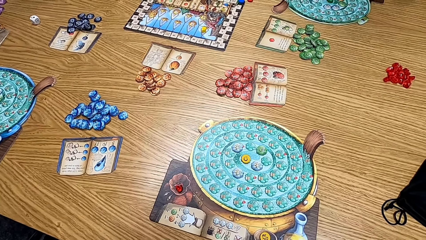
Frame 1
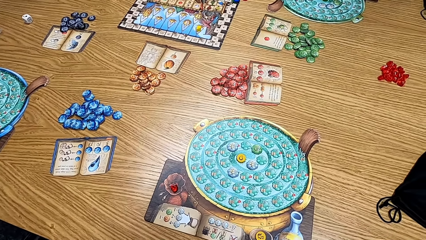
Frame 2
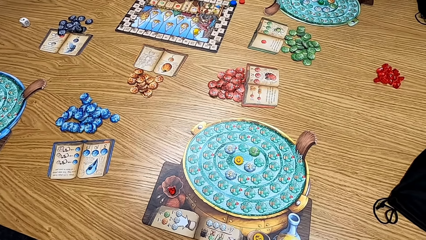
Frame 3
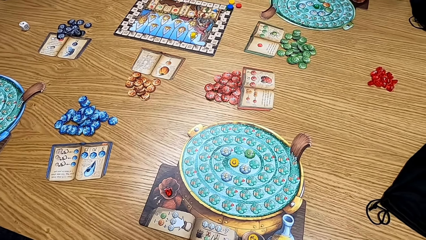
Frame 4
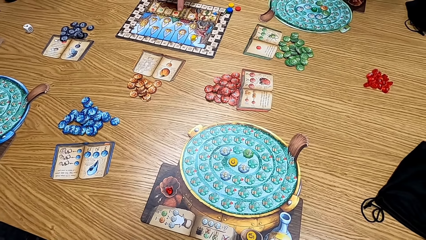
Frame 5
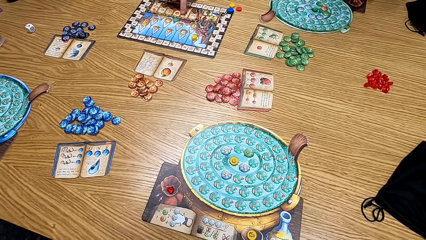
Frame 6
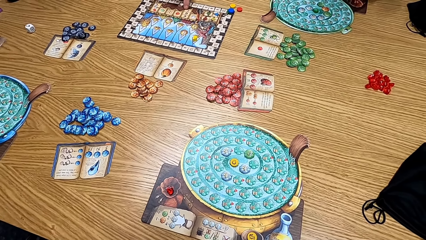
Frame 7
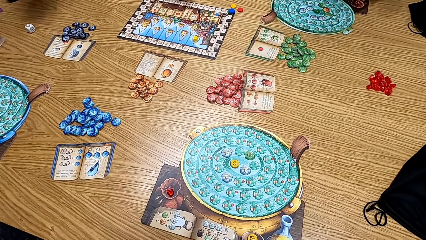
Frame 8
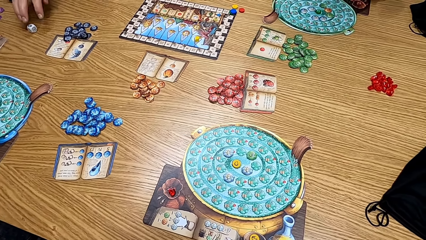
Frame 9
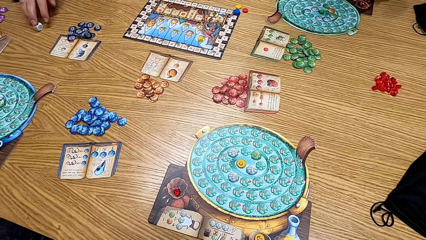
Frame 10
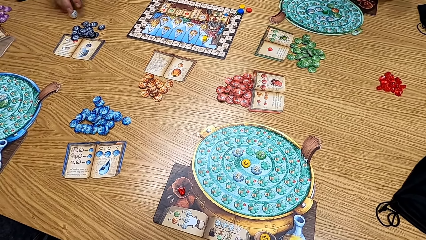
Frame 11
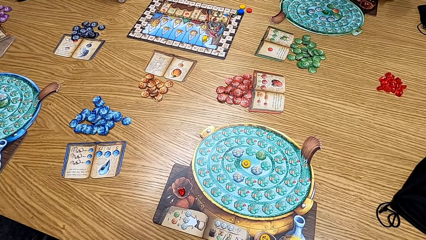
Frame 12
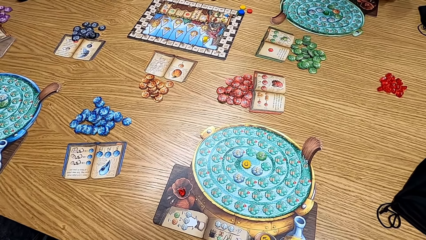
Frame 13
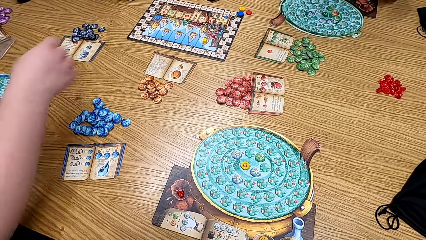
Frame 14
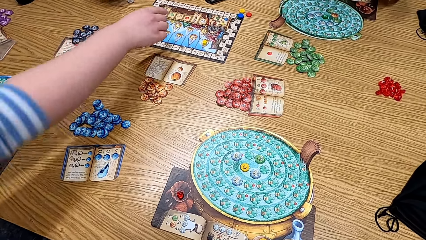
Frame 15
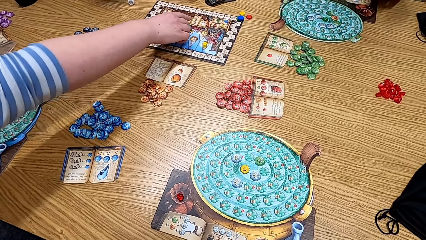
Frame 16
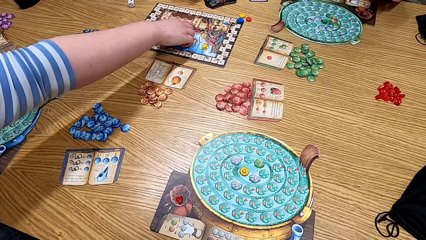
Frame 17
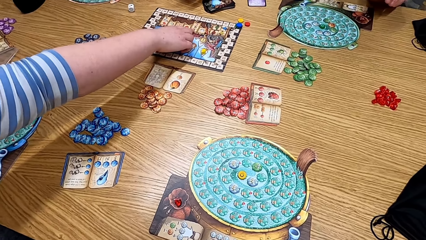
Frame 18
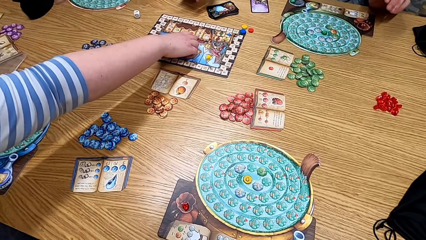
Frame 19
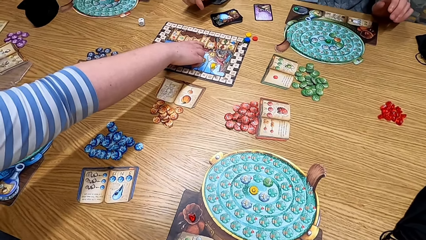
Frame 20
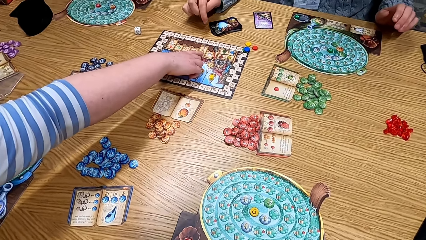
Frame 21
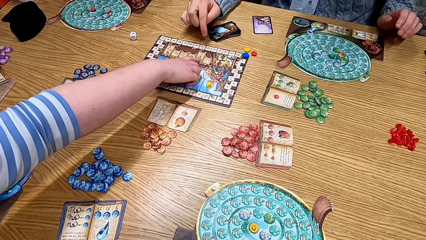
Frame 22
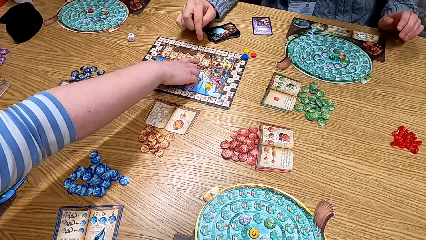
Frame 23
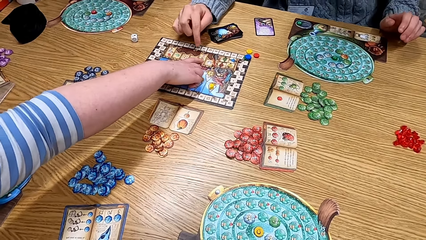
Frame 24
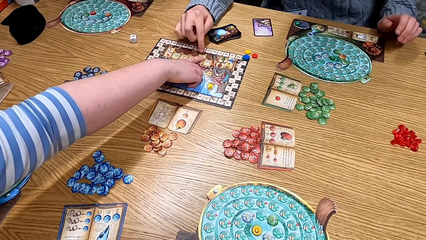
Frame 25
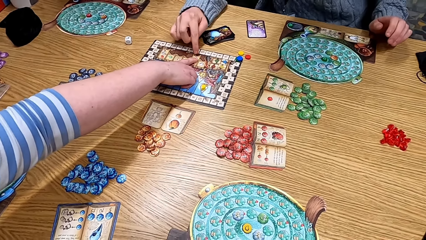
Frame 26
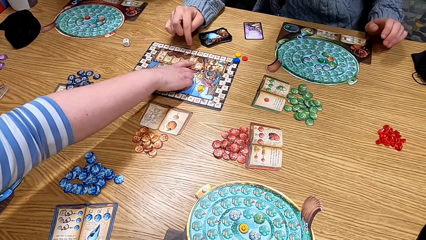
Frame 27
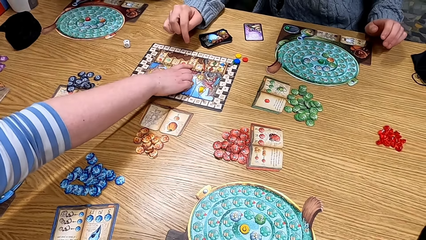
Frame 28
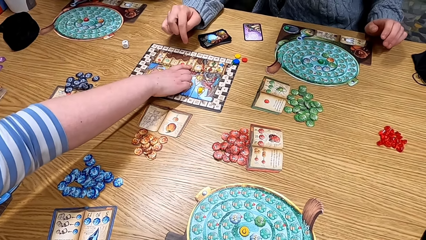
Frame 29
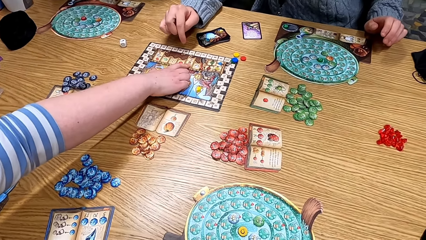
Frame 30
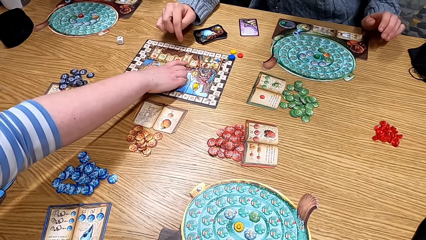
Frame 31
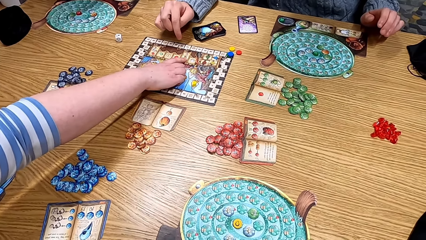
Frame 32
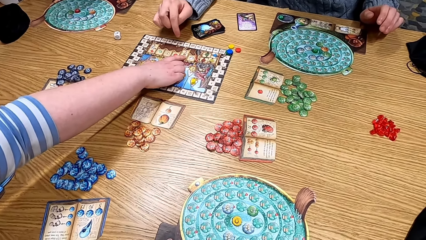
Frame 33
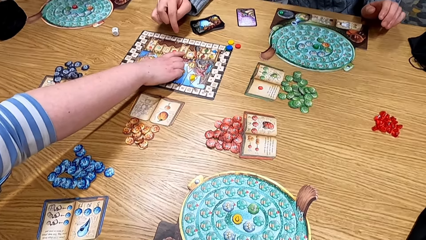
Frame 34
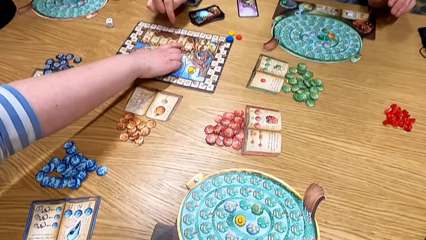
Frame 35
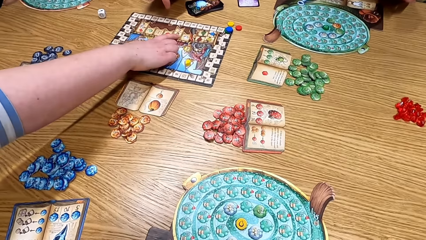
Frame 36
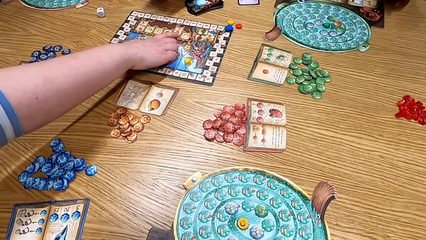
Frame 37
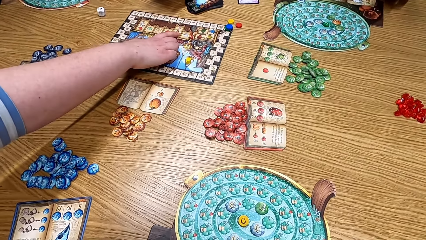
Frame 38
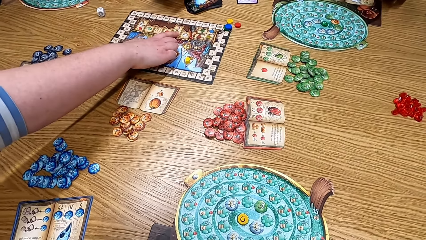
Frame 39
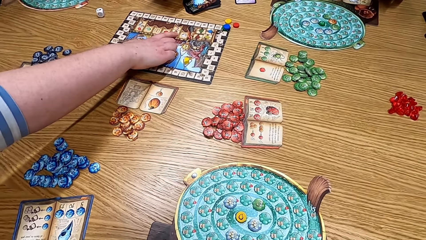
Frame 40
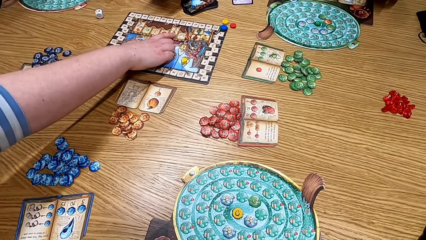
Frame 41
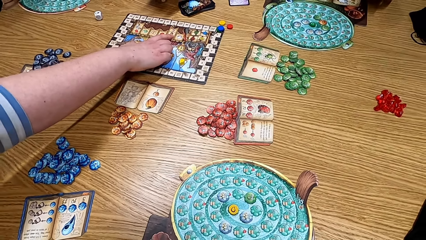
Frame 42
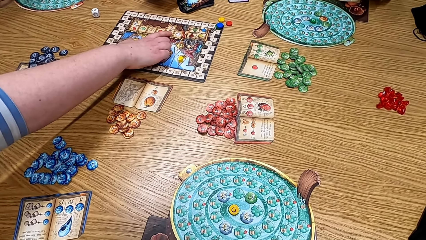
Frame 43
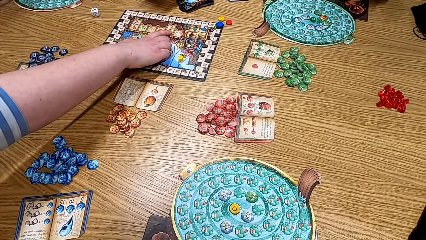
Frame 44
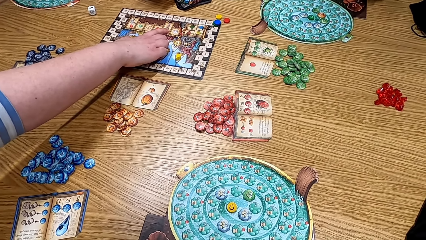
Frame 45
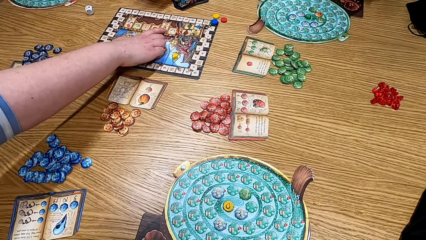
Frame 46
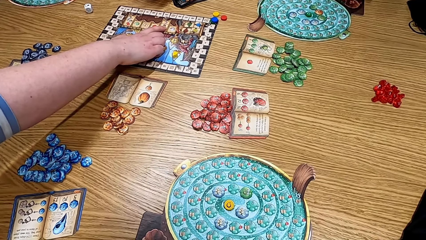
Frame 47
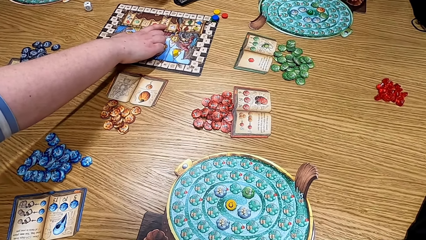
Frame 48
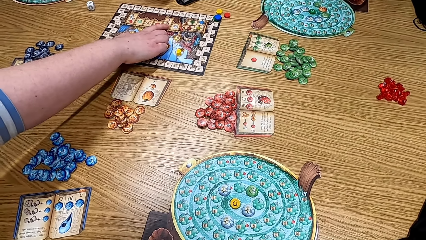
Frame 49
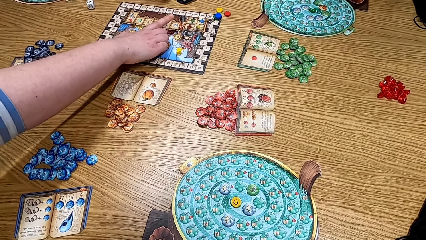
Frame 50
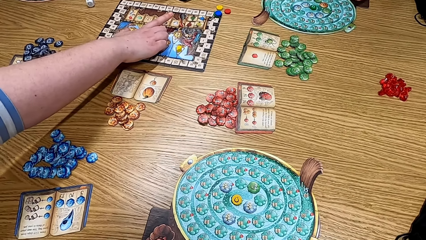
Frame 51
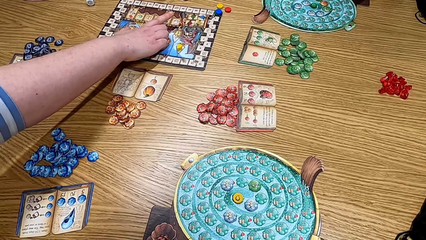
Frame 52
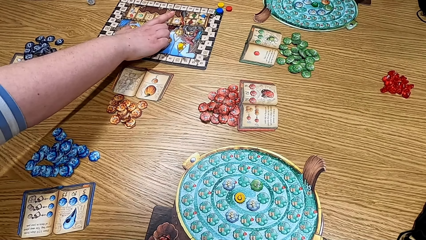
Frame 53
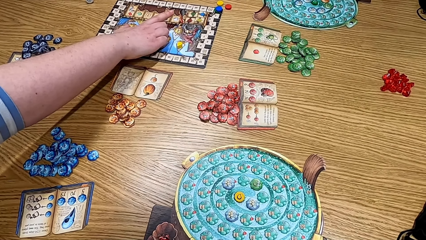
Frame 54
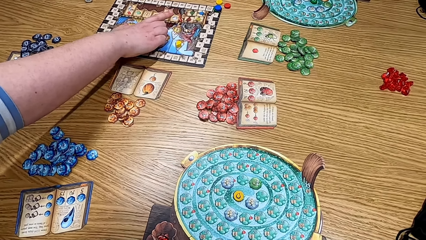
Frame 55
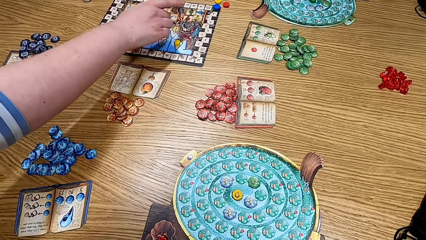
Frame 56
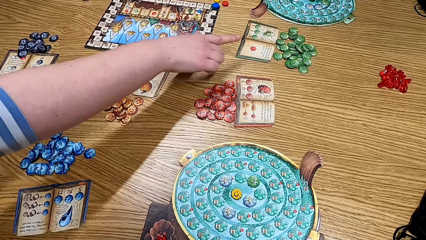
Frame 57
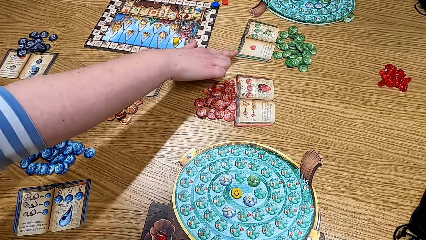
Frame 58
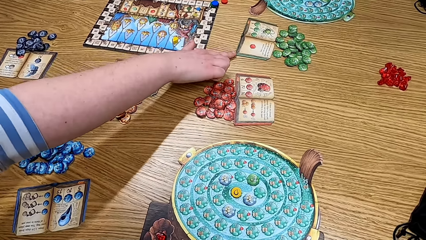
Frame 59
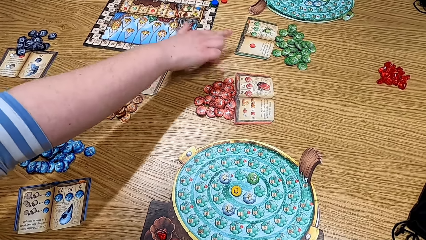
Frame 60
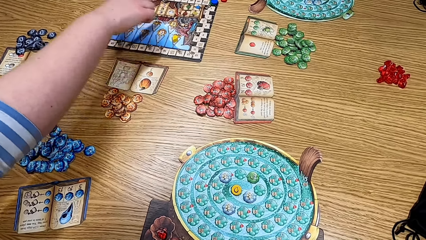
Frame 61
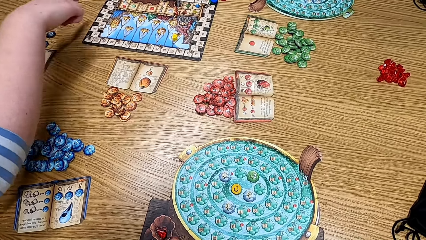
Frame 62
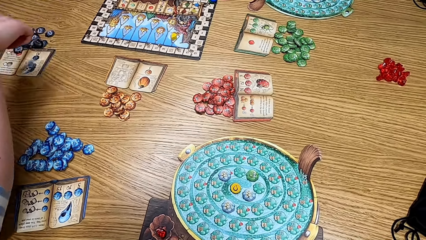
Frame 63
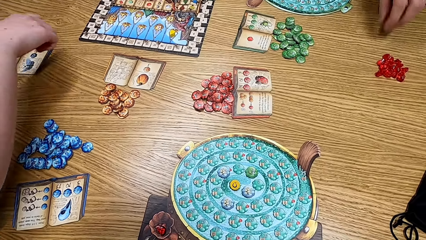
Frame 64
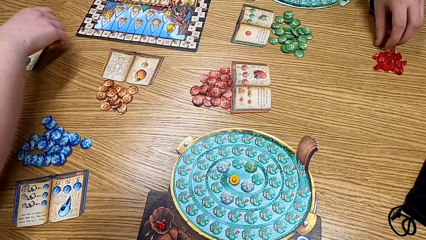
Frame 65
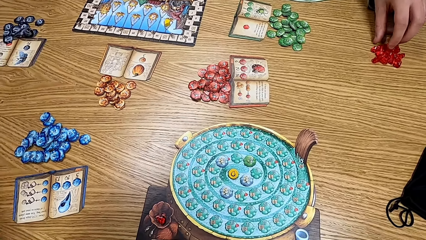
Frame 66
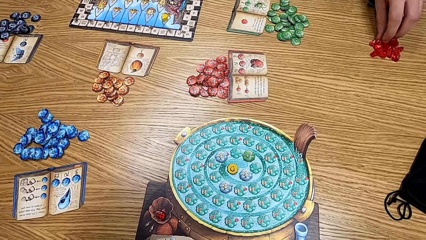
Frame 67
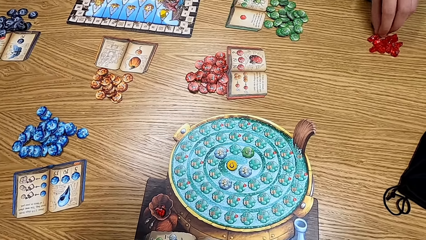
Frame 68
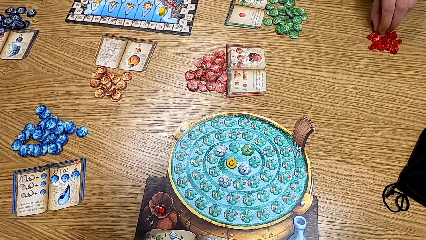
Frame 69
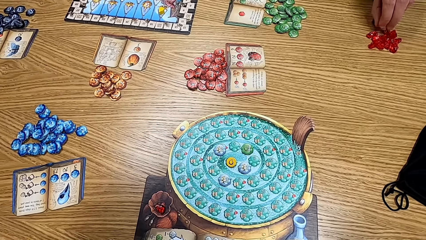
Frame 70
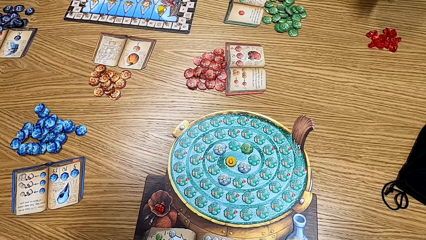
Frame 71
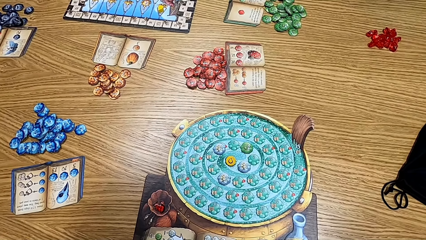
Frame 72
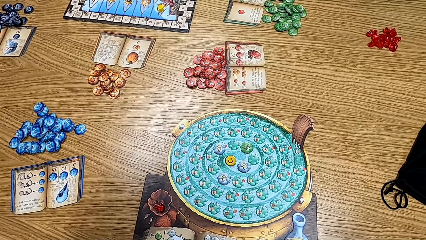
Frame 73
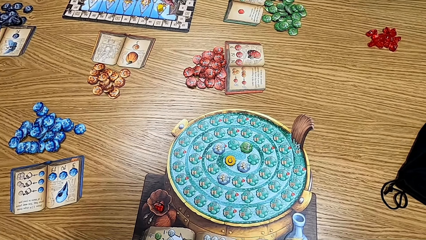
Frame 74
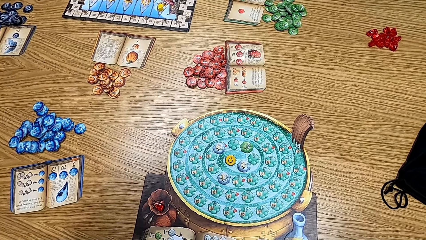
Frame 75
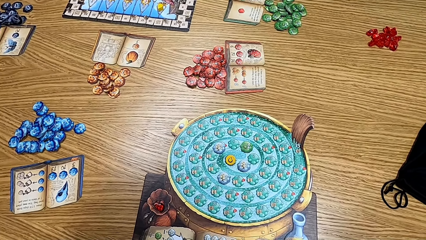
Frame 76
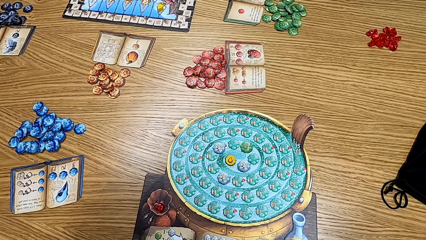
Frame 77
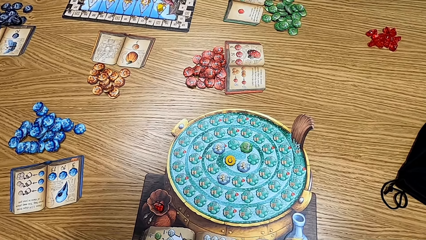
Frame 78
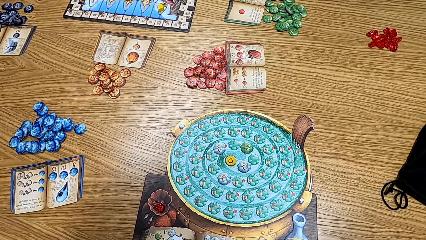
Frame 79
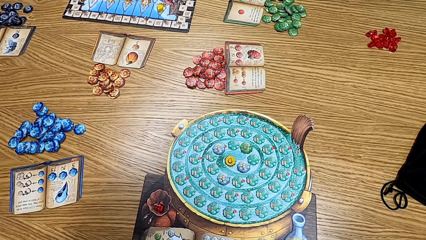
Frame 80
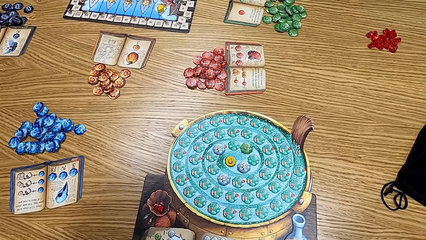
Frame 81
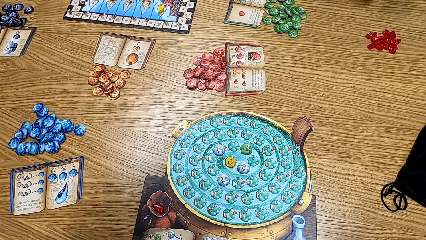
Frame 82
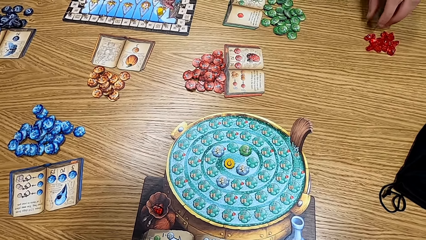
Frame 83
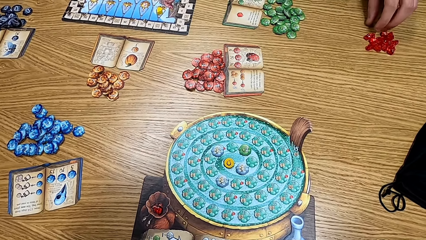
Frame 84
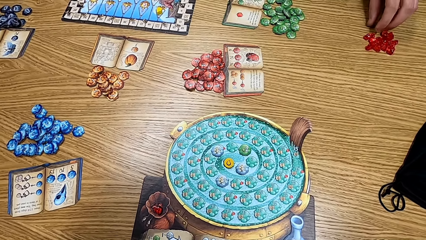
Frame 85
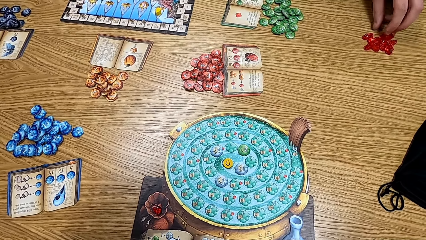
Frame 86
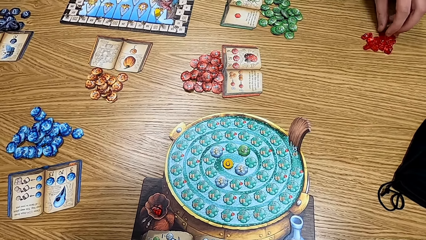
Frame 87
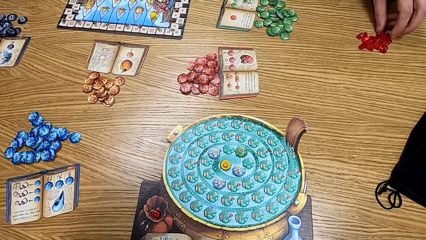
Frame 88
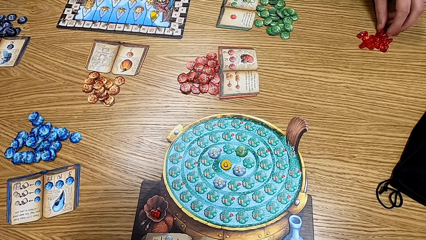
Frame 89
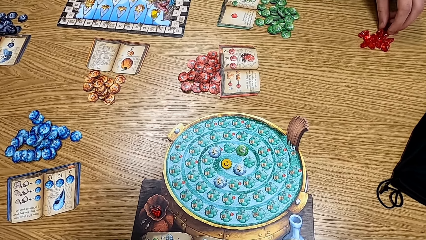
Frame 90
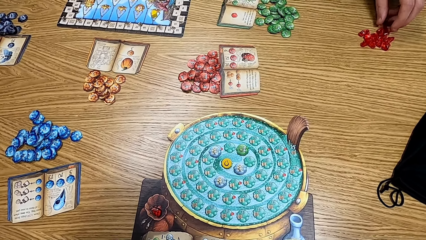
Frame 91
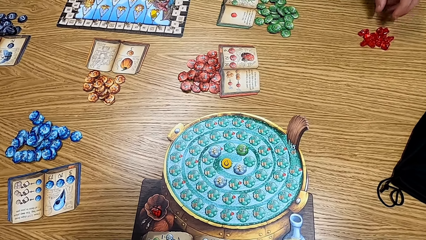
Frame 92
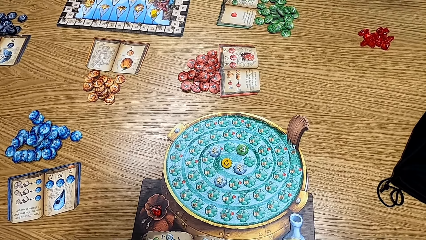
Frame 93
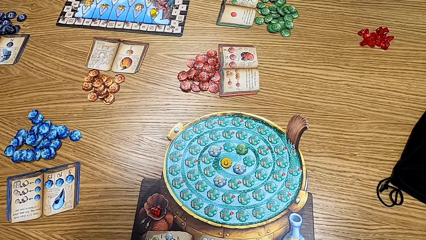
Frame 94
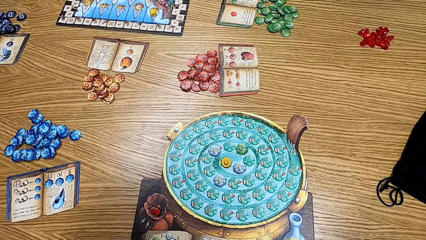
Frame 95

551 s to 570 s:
A man picks up the dice. A woman points at the paper on the table. A lady touches the board. Another man touches the paper on the table. The camera wearer looks at the paper. The other man picks the red dice. Another lady picks the clipart from the table. The camera wearer looks at the game. The other man picks the red dice.
